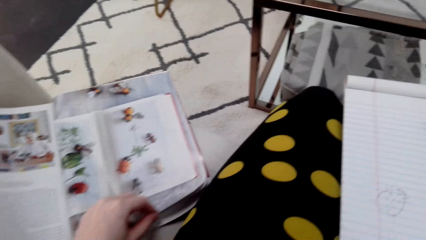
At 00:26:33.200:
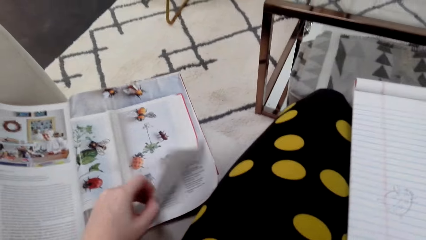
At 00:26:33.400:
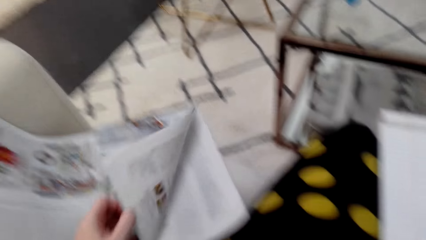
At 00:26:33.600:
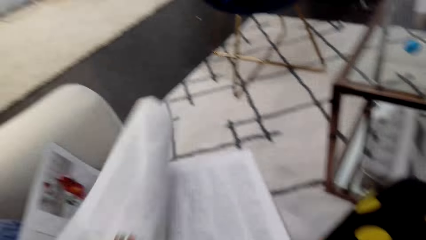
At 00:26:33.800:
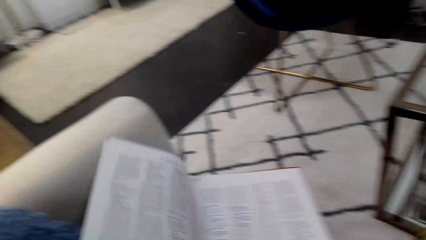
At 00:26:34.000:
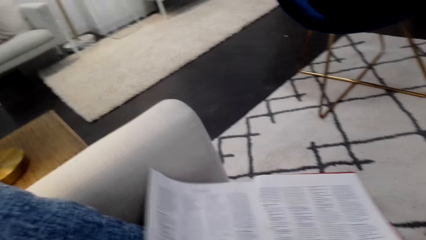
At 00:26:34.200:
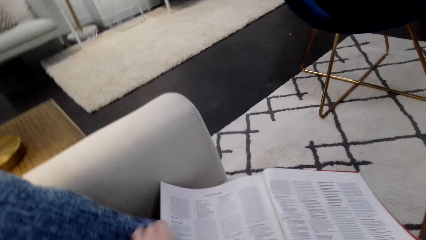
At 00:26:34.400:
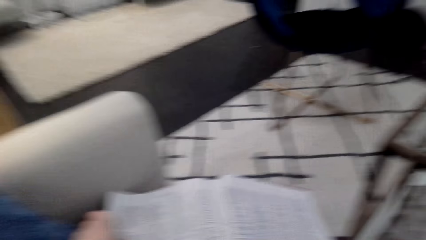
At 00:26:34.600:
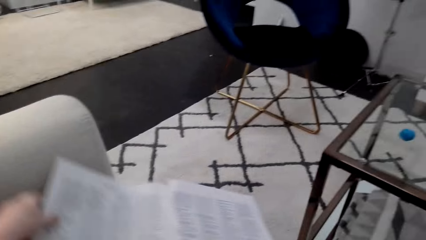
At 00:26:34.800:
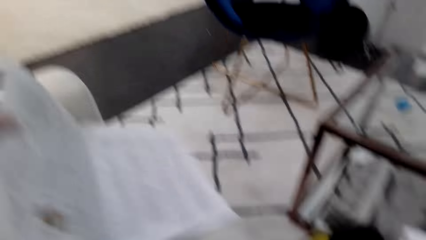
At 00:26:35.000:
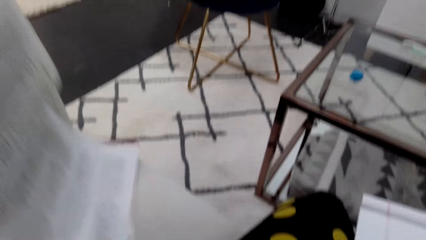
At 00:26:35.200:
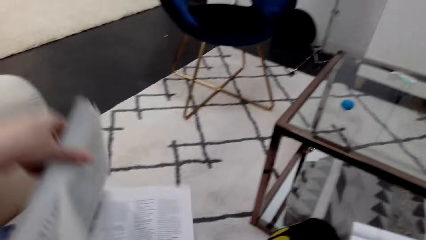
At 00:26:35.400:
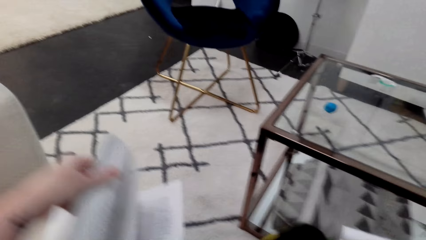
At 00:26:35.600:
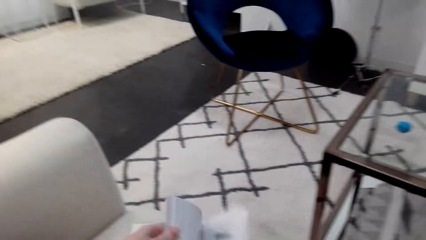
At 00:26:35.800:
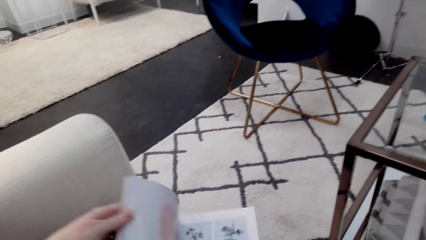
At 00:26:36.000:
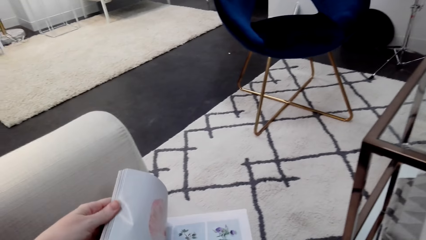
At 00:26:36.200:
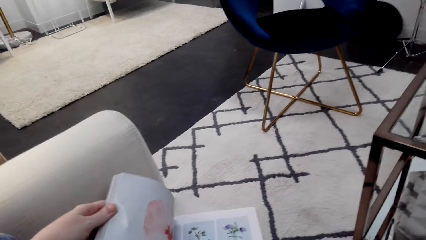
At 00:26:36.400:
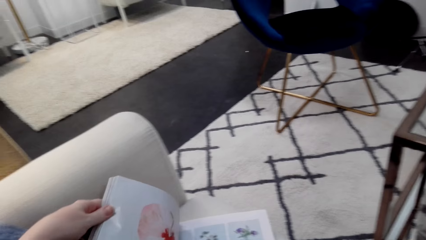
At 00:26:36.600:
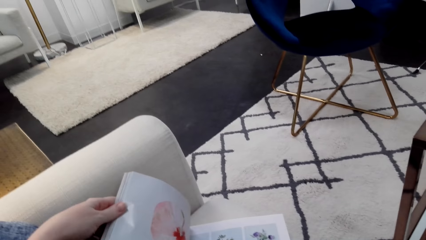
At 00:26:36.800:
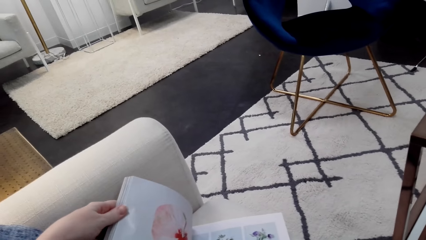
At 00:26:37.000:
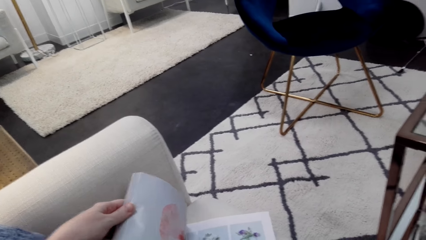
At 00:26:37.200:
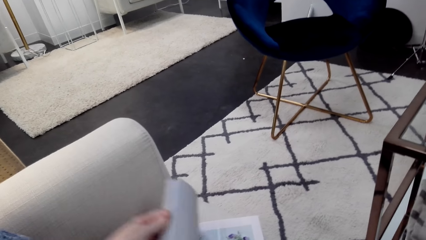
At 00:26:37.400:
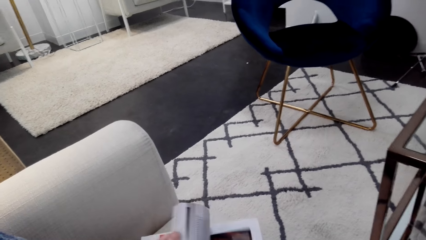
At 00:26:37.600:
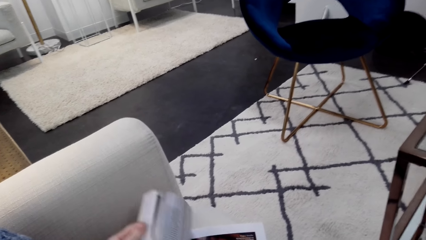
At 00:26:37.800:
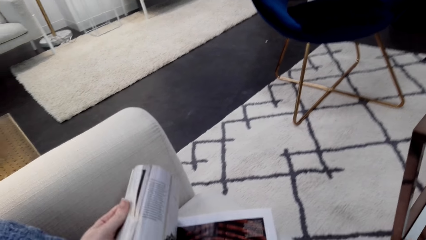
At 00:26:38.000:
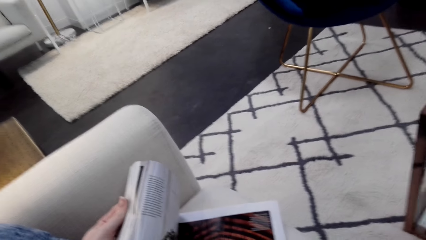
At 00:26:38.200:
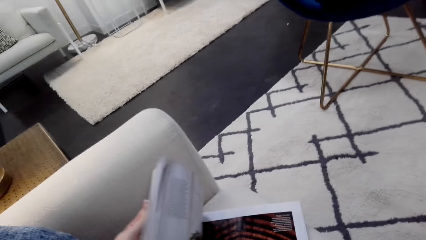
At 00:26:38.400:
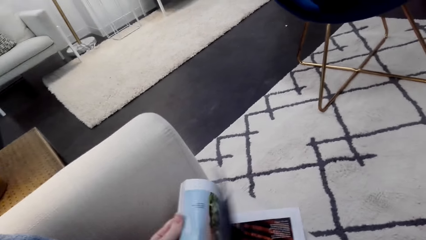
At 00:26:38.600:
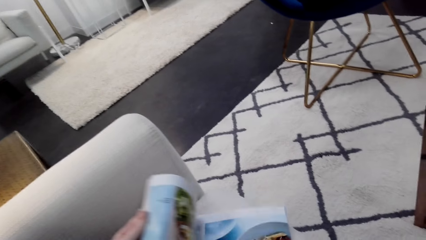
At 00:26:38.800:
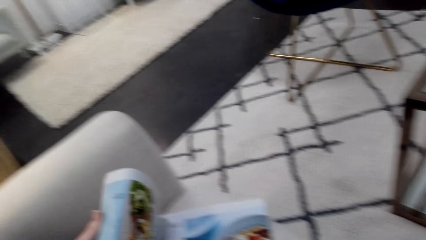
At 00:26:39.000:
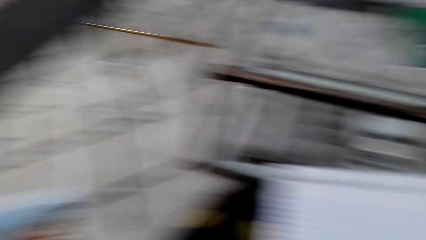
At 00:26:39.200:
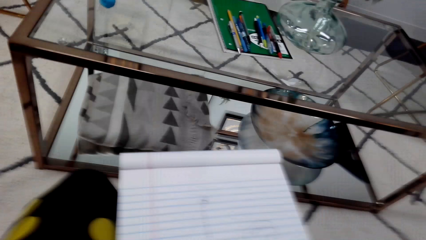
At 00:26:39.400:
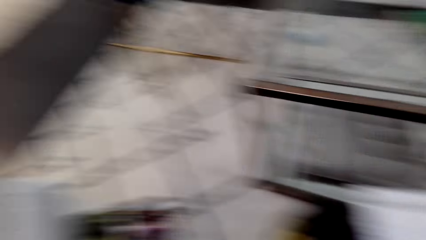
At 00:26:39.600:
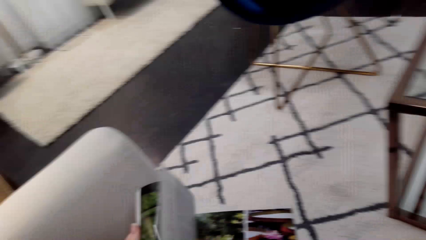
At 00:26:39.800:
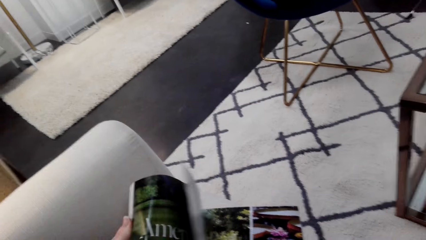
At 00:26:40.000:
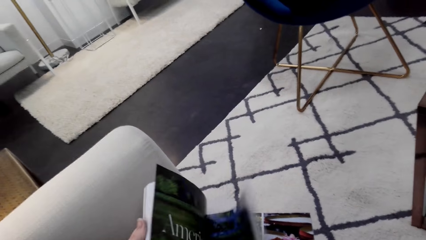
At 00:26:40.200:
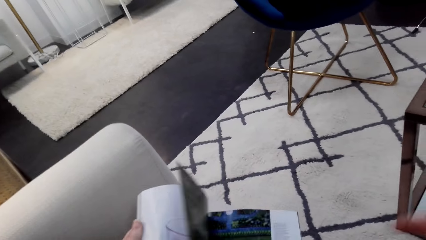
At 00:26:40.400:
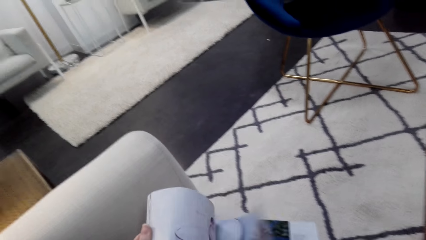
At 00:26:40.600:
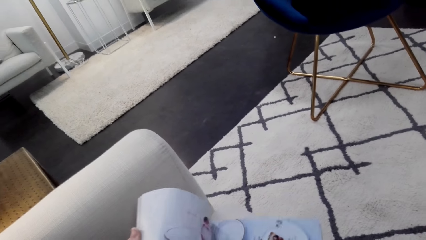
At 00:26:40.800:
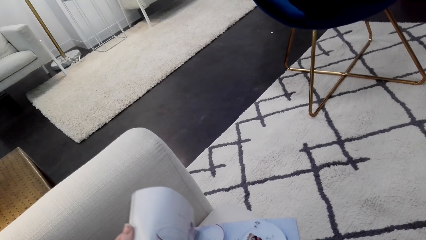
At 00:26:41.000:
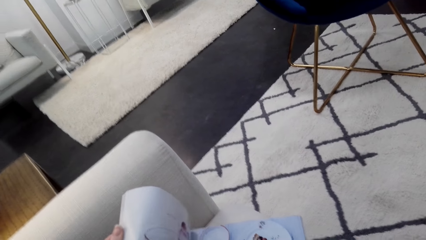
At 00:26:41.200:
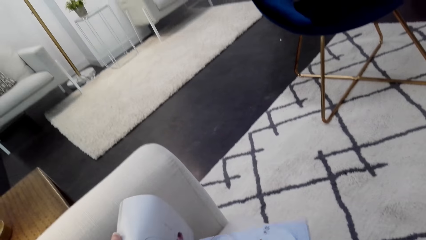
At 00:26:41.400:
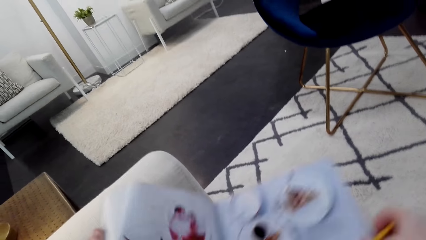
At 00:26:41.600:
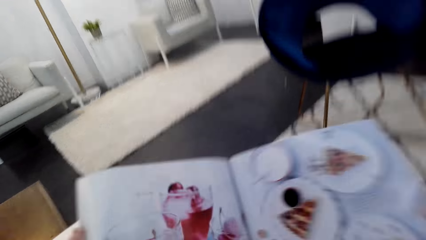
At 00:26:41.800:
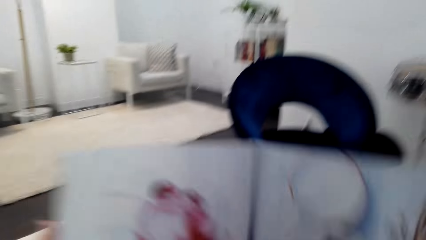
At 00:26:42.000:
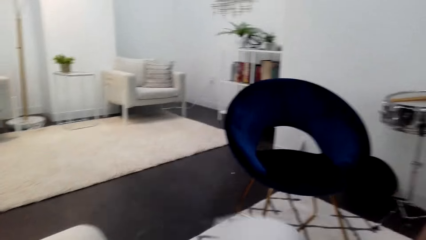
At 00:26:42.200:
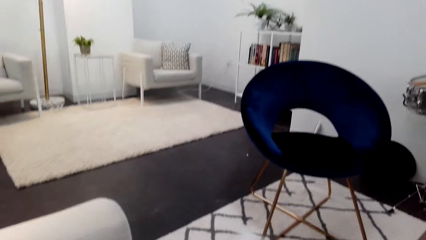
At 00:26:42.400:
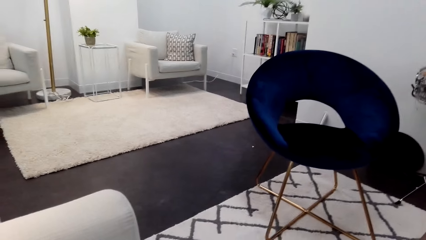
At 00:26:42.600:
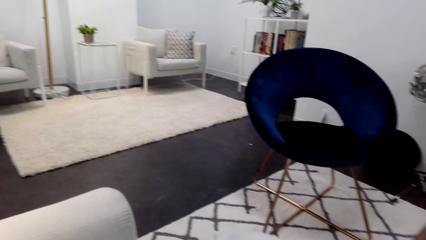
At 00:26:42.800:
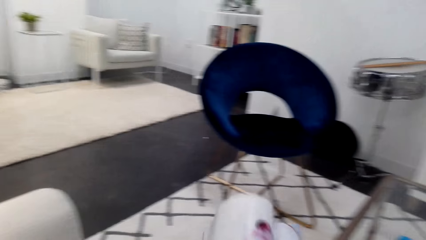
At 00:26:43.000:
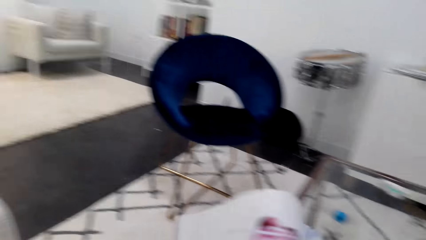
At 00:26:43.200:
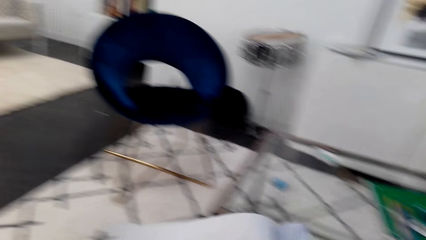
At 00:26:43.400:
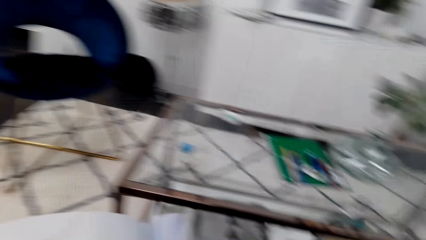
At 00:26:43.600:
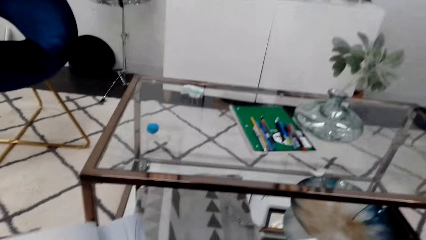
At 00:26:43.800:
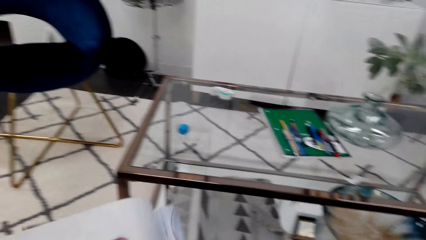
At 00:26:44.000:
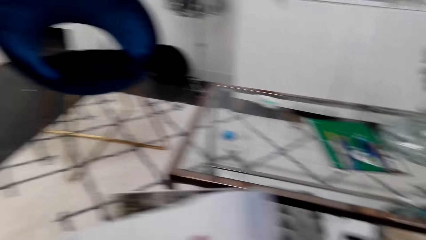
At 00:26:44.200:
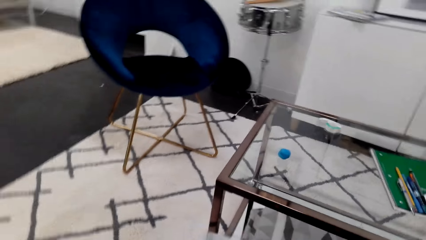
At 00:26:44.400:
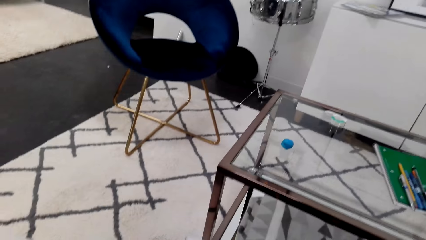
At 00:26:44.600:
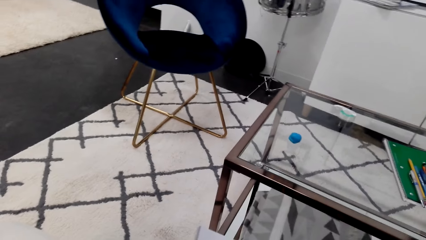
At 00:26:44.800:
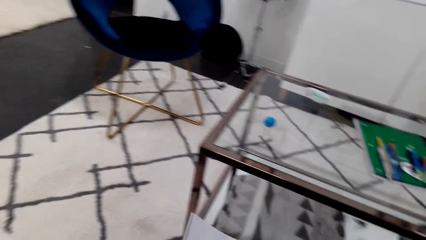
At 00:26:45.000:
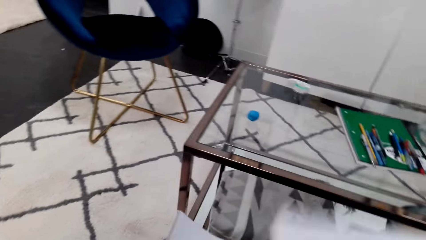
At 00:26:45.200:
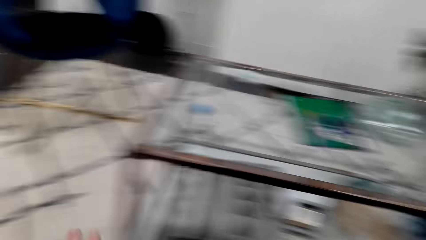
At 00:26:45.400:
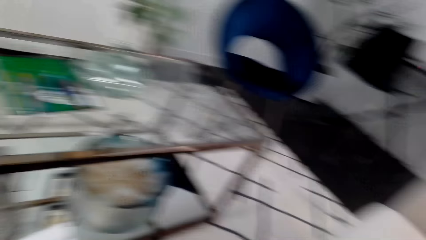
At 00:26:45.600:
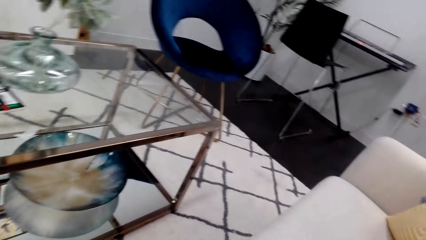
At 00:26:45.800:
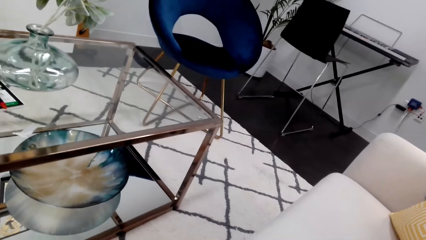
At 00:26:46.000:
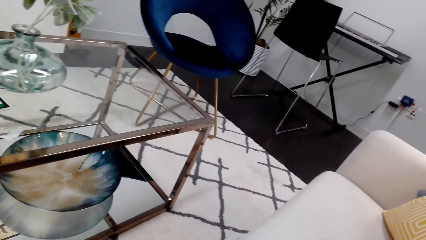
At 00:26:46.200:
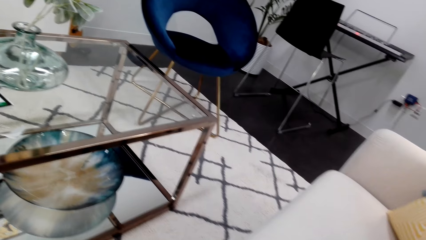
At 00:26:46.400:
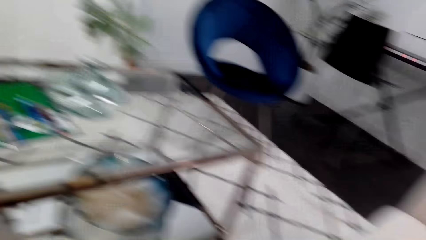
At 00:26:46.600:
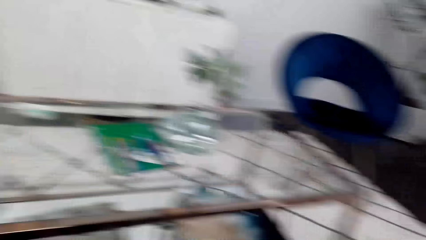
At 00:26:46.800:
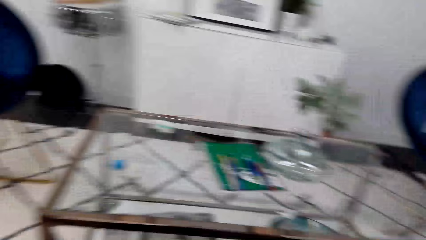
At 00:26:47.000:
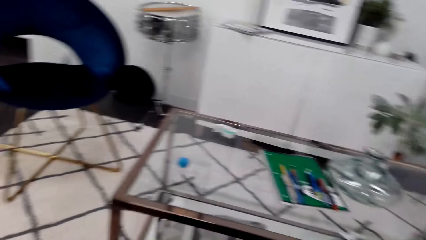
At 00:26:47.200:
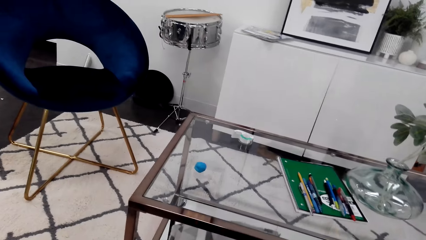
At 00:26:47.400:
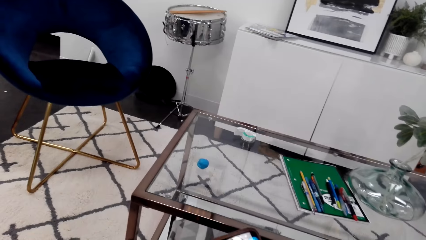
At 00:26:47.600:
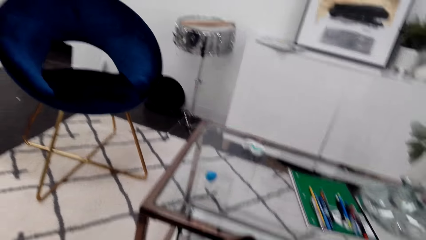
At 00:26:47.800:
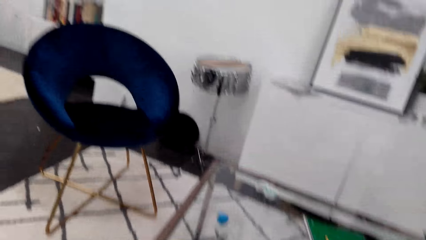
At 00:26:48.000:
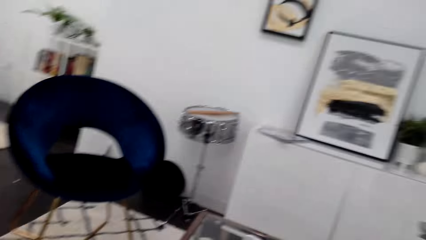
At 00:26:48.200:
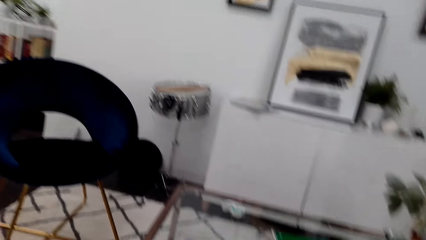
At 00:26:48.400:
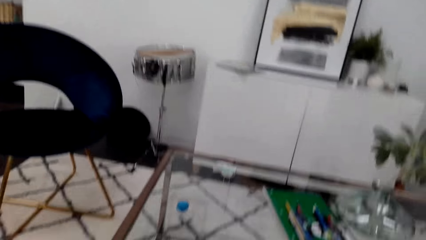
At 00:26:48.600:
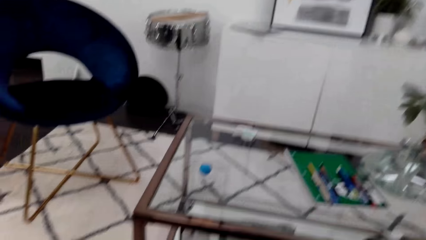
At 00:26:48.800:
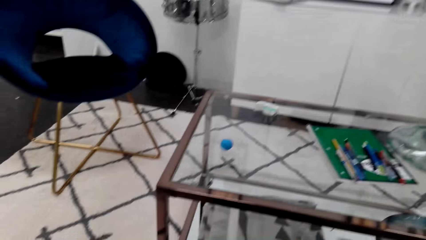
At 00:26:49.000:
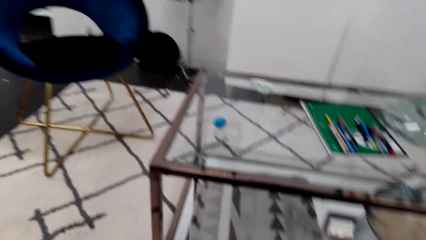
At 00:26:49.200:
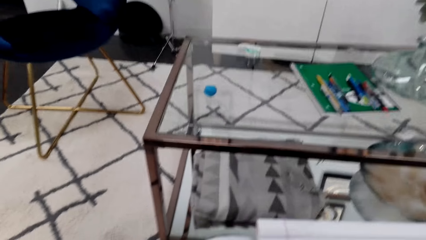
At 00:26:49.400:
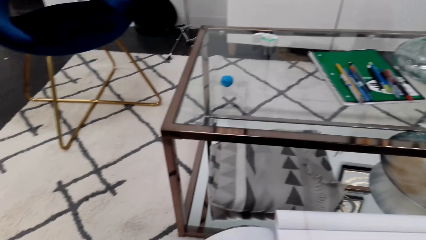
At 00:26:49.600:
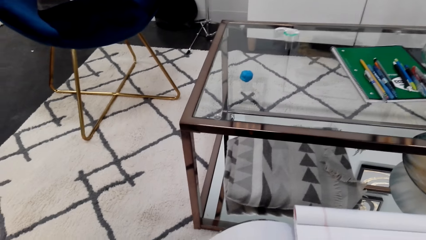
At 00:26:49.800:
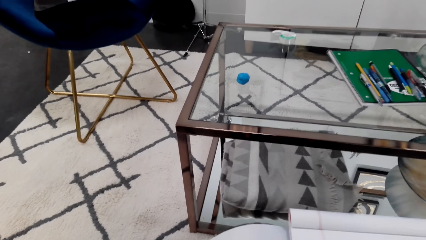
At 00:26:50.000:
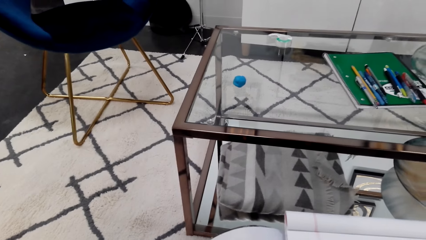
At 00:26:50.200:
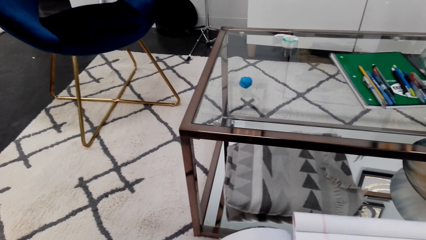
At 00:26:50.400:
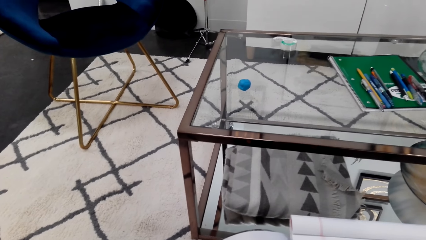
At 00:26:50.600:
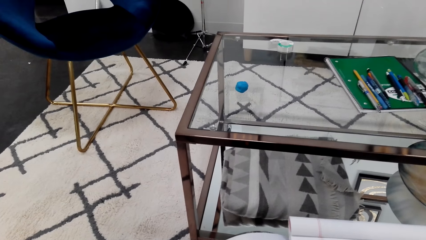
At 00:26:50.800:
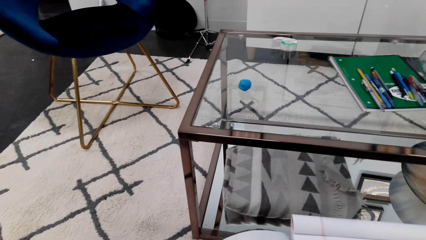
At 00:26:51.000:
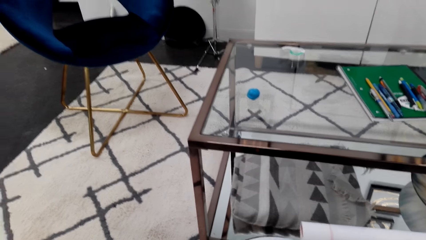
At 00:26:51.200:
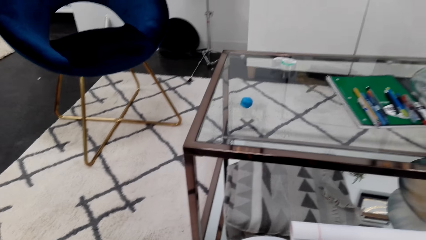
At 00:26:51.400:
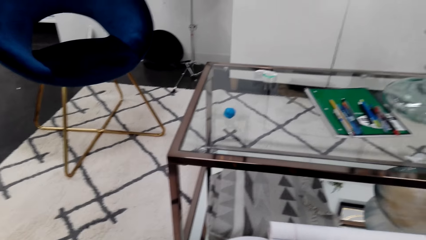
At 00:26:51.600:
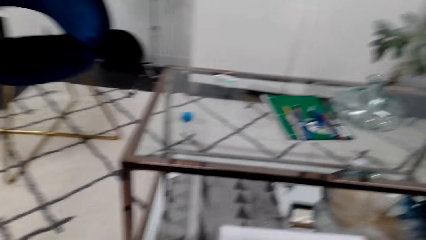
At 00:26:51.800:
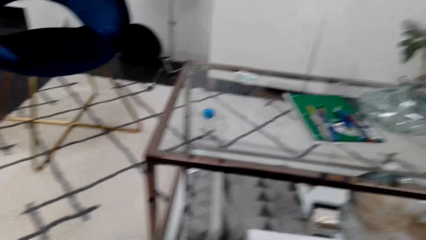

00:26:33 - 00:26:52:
The camera wearer peruses a magazine. They receive a call.
